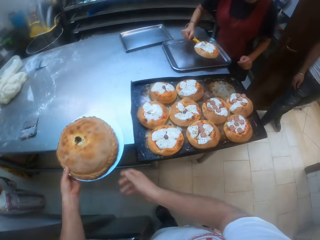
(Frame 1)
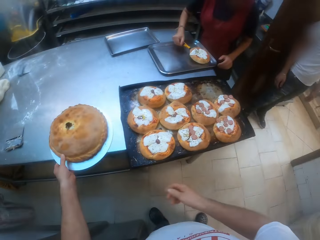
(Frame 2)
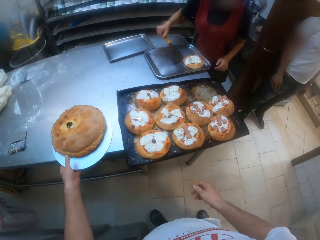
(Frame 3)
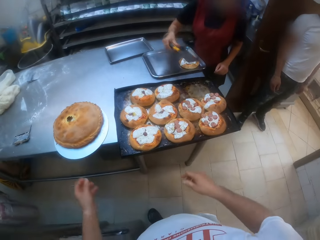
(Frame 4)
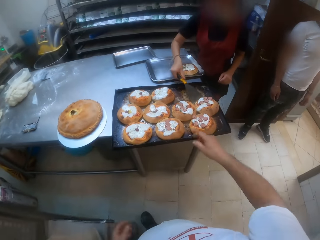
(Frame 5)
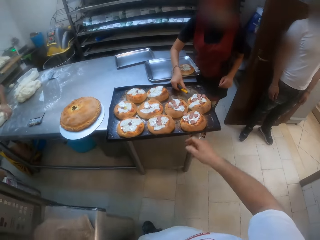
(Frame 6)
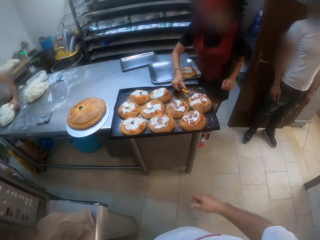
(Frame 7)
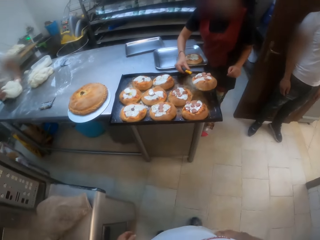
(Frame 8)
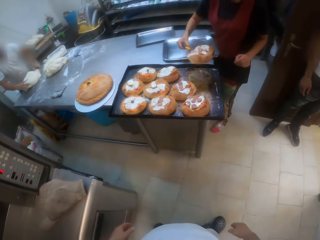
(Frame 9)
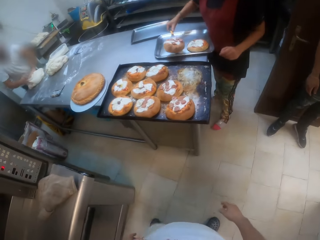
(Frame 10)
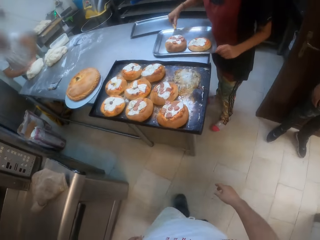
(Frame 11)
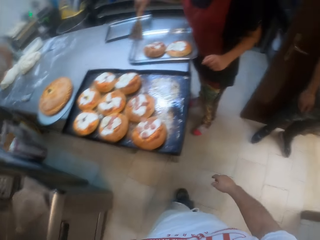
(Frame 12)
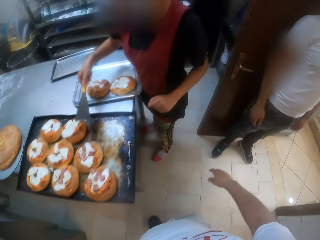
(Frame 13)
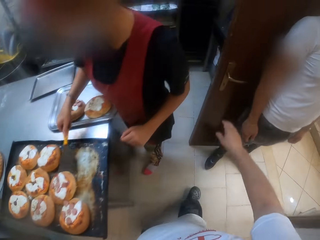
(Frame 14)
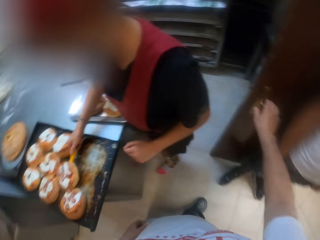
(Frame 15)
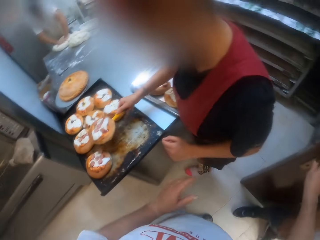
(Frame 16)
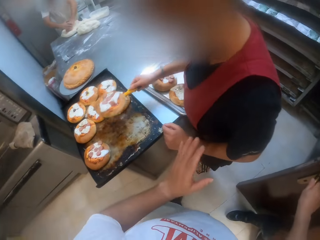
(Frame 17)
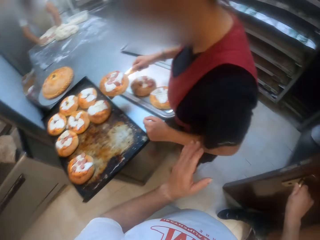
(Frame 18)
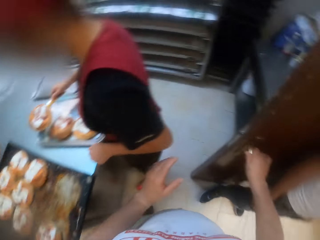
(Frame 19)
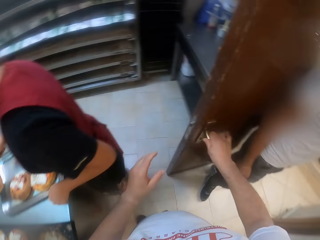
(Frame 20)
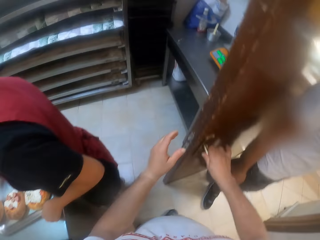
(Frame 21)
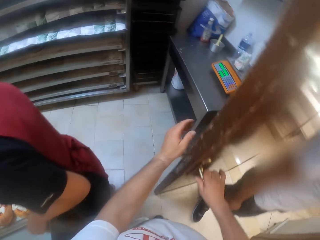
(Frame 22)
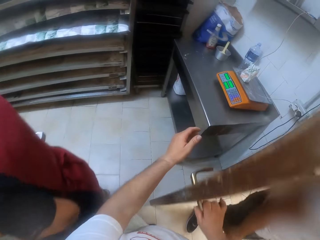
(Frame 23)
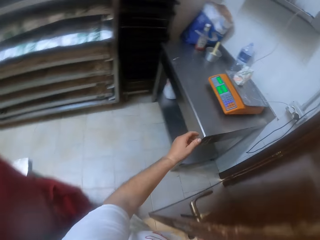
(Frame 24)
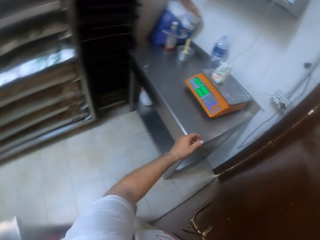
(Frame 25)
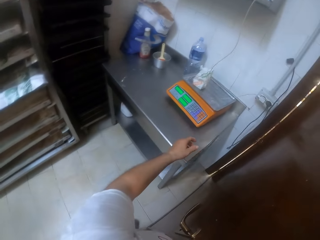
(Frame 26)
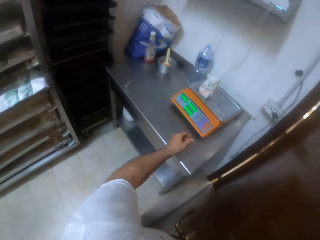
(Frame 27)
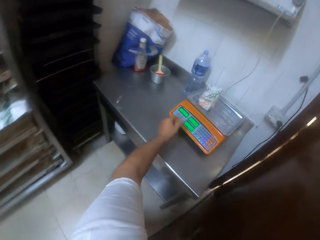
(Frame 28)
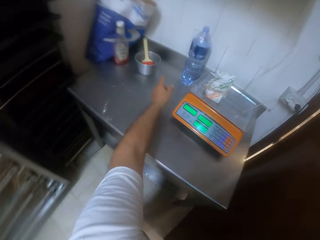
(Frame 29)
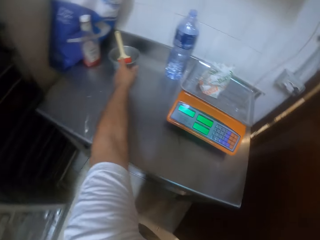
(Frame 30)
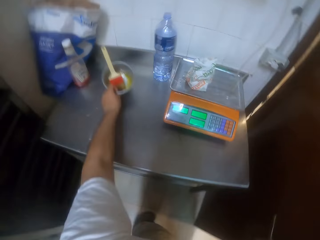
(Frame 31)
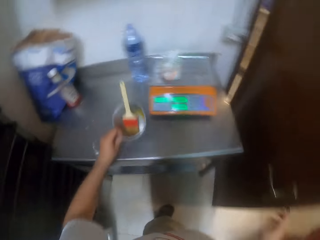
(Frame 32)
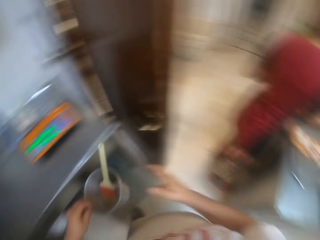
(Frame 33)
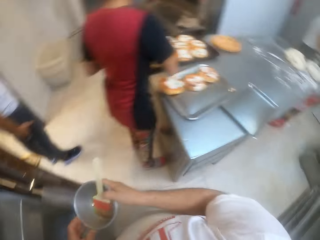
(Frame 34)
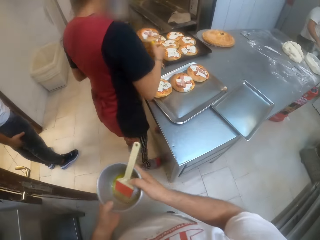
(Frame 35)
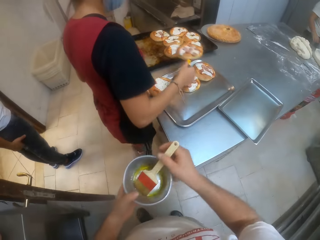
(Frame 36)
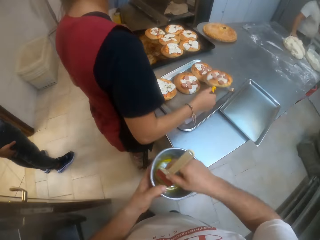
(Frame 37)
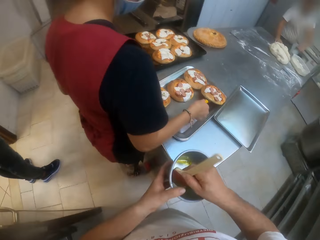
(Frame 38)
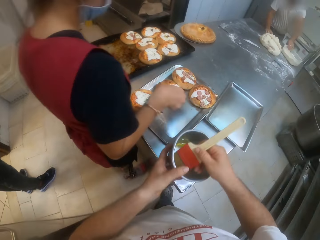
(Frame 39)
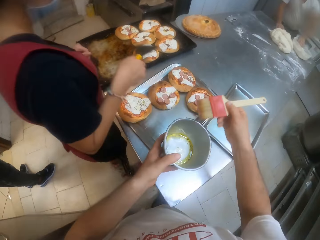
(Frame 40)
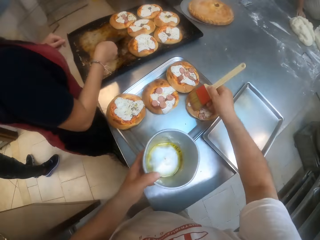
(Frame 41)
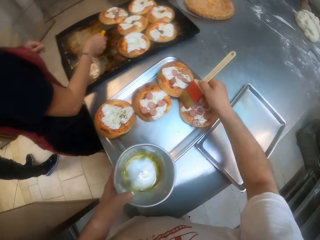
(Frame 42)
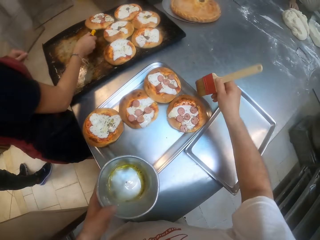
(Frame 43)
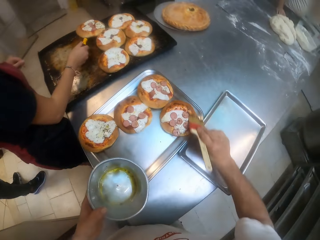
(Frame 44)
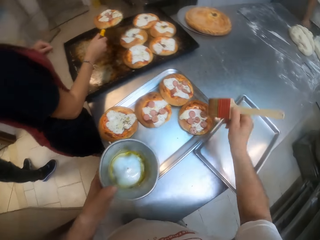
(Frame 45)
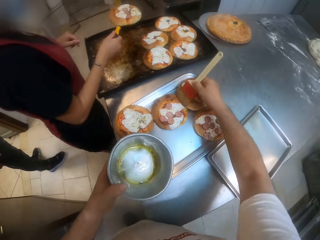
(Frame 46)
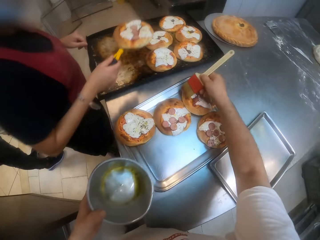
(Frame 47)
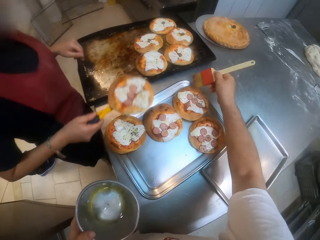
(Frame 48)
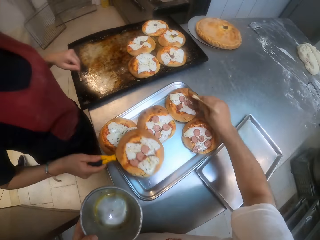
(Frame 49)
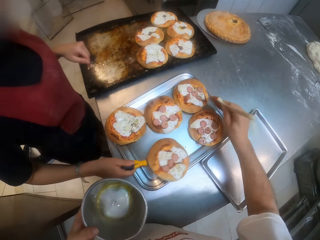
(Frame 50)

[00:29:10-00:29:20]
The camera wearer places the pie on the table with both hands. The woman takes cakes from the oven tray. The camera wearer walks. He holds the door handle with his right hand. He closes the door. He lifts the bowl from the table with his left hand. He holds the bowl with both hands. He holds a brush in the bowl with his right hand. He glazes the pies with the brush in his right hand.

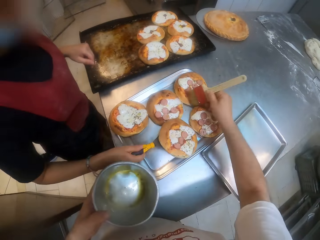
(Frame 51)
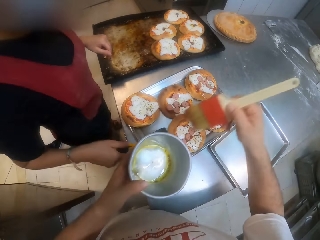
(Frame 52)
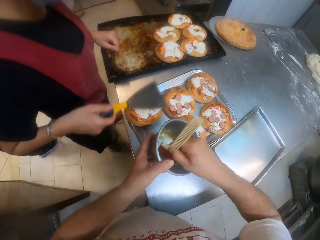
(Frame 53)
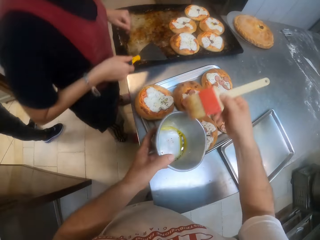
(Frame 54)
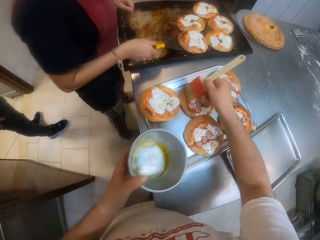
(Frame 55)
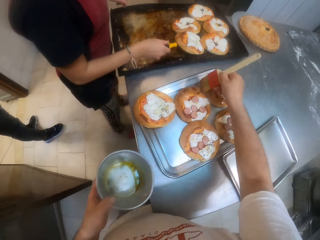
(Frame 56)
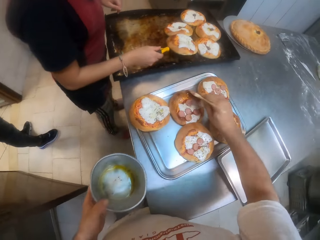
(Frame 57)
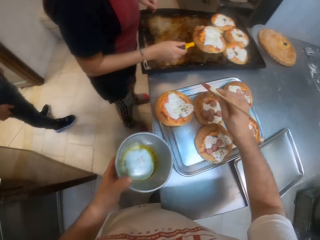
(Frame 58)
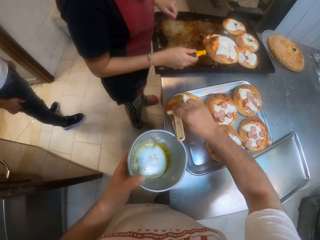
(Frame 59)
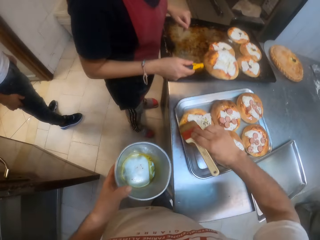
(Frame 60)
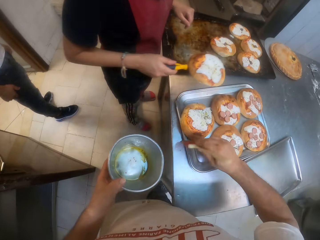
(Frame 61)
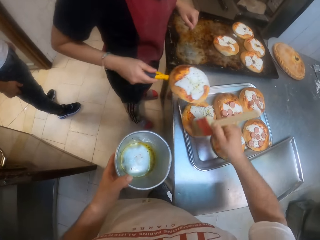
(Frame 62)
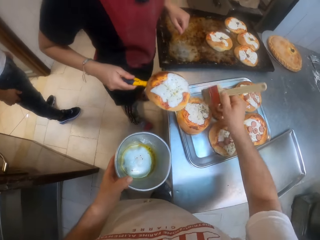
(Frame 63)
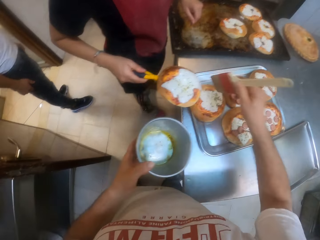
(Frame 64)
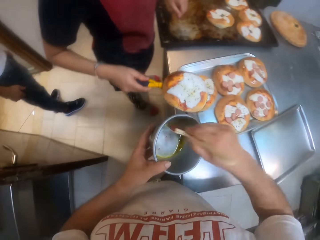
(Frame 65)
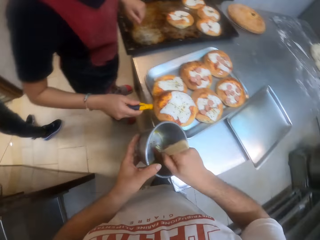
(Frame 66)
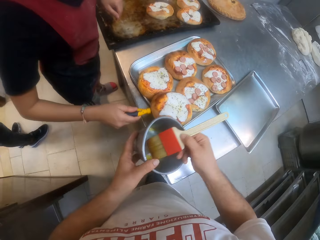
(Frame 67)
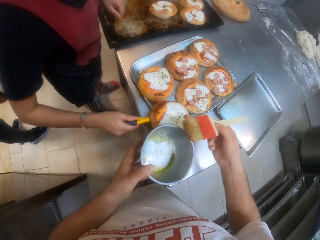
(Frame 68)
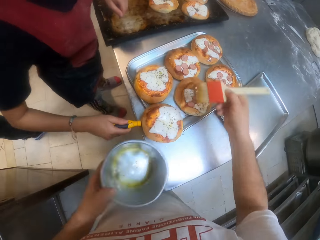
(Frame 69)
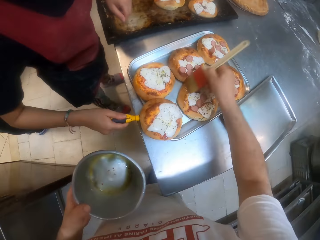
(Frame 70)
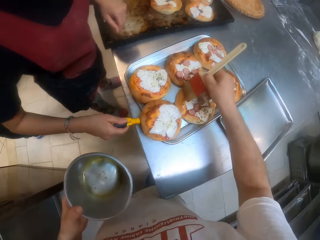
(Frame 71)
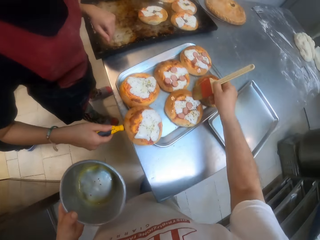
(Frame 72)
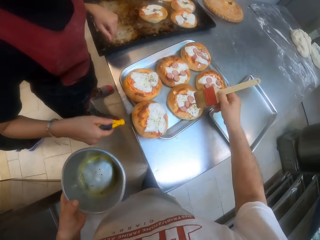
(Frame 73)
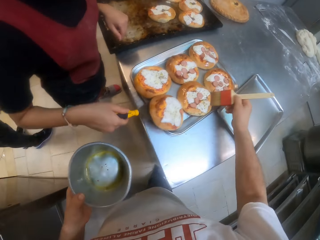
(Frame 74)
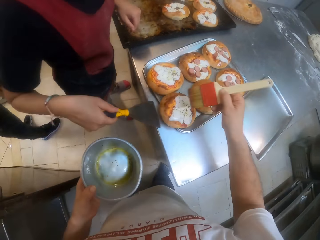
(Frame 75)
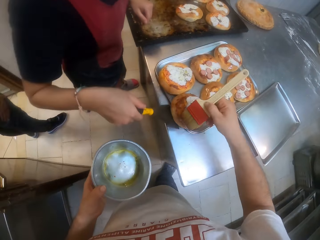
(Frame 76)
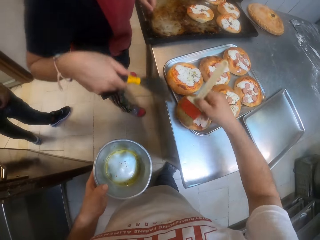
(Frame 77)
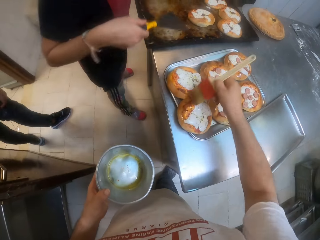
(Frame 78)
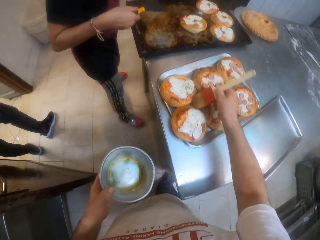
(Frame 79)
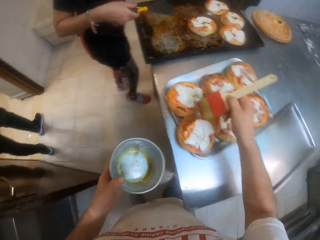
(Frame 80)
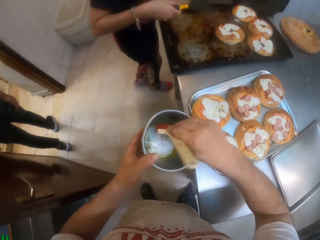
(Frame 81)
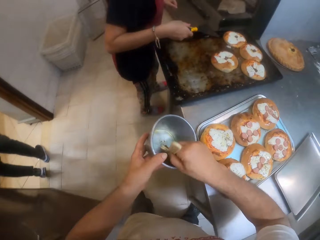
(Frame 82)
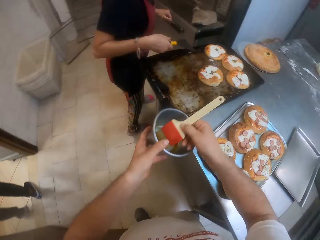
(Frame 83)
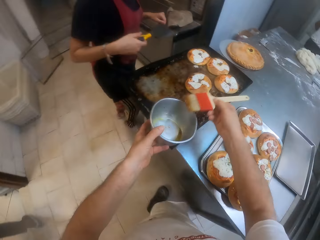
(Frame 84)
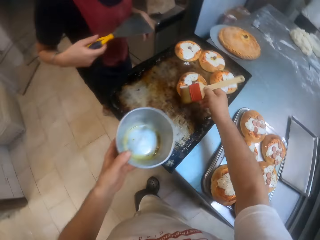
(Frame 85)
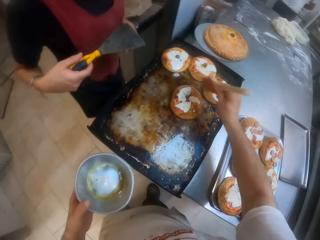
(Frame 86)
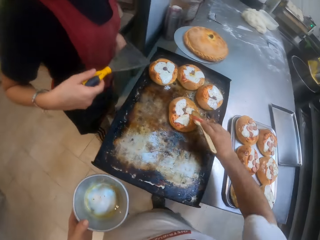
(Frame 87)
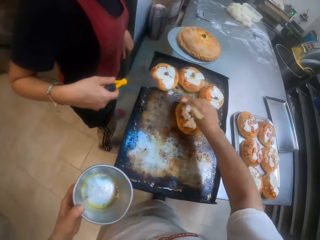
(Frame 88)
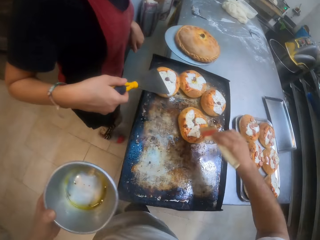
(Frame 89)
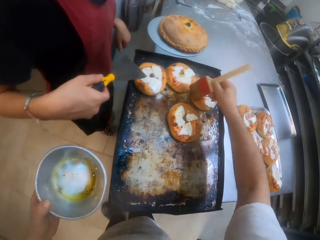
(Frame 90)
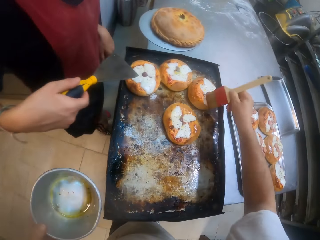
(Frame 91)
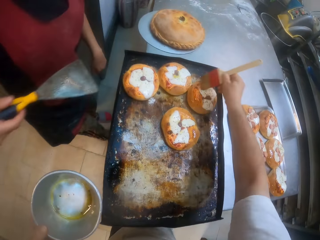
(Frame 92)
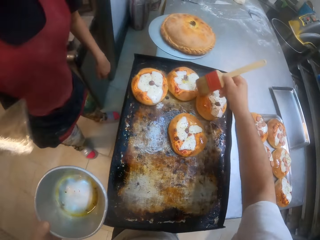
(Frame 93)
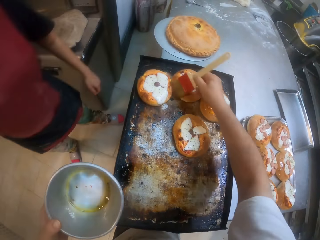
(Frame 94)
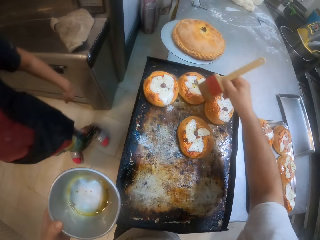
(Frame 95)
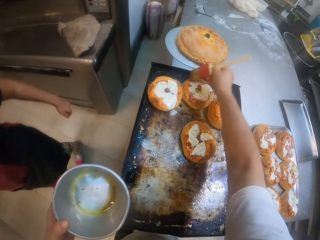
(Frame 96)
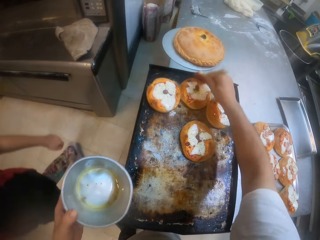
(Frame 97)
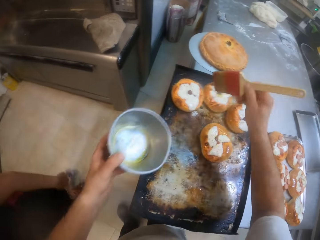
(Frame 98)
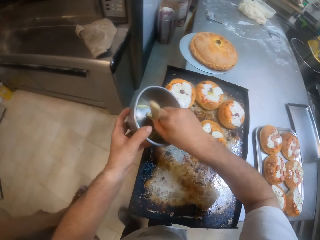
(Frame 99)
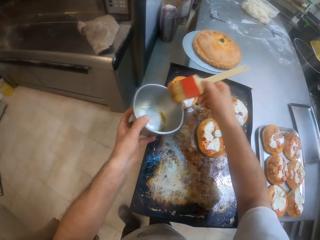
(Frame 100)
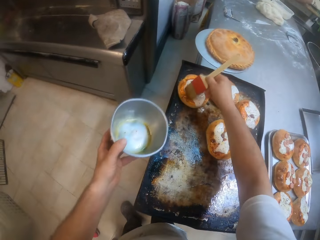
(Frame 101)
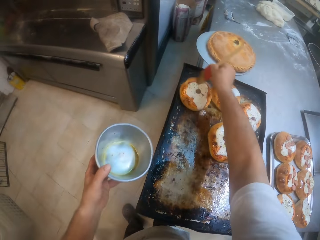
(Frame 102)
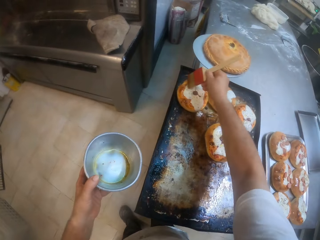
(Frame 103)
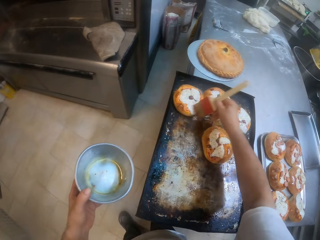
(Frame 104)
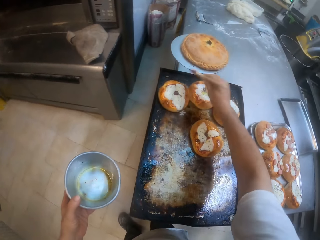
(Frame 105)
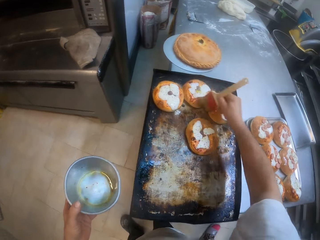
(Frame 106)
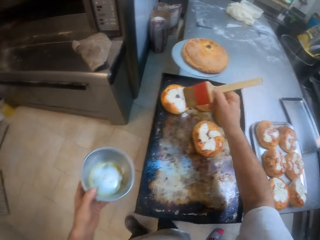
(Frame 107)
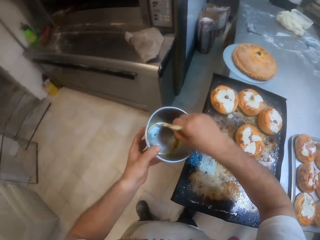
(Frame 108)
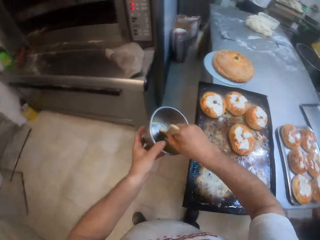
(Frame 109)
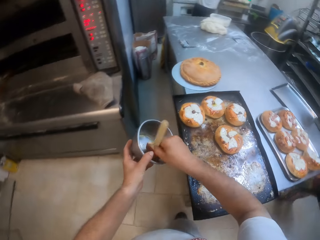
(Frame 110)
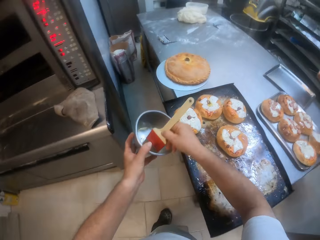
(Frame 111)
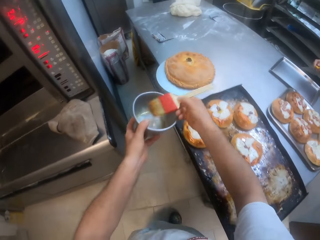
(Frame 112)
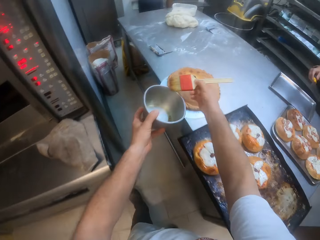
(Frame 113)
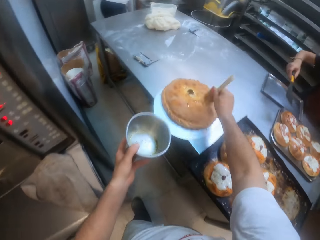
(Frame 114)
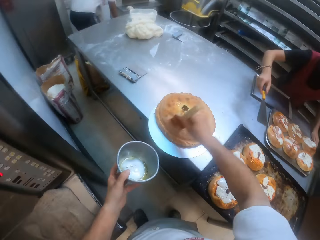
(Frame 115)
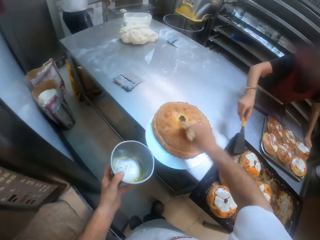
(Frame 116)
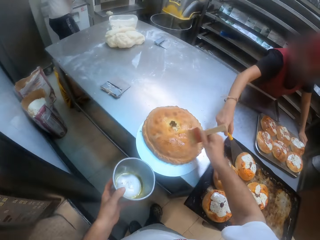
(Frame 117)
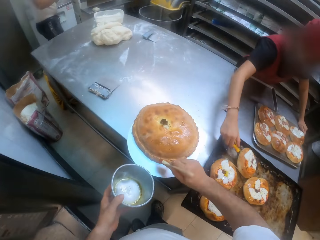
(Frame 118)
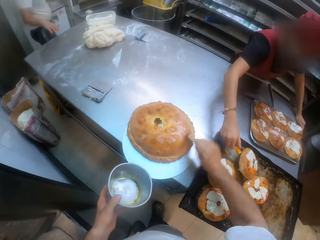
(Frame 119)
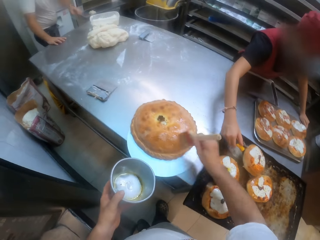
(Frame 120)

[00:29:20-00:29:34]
The camera wearer dips the brush into the bowl with his right hand. He glazes the pies with the brush in his right hand. He dips the brush into the bowl with his right hand. He glazes the pies with the brush in his right hand. He dips the brush into the bowl with his right hand. He glazes the pies with the brush in his right hand. He dips the brush into the bowl with his right hand. He glazes the pies with the brush in his right hand. He dips the brush into the bowl with his right hand. He glazes the pies with the brush in his right hand.
